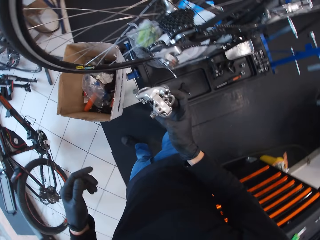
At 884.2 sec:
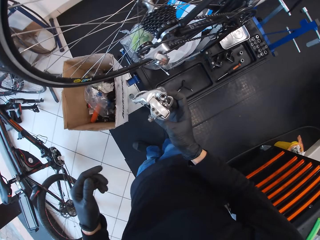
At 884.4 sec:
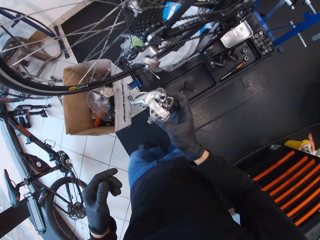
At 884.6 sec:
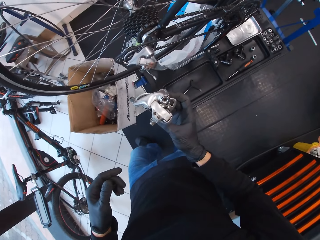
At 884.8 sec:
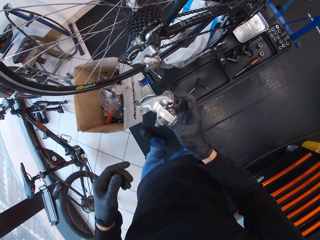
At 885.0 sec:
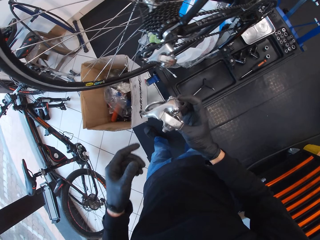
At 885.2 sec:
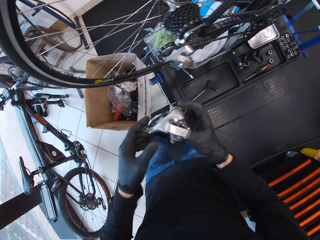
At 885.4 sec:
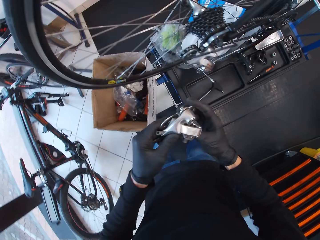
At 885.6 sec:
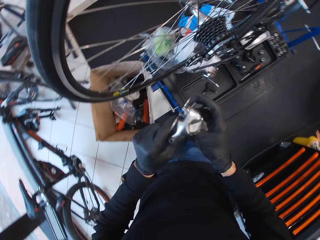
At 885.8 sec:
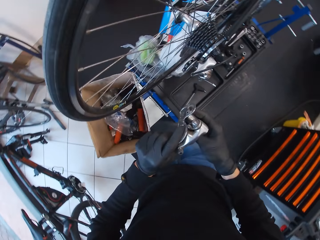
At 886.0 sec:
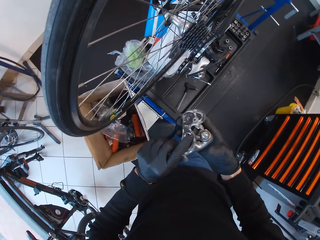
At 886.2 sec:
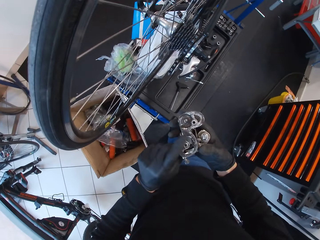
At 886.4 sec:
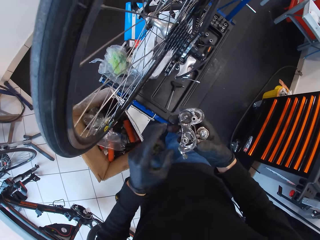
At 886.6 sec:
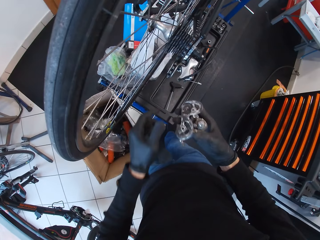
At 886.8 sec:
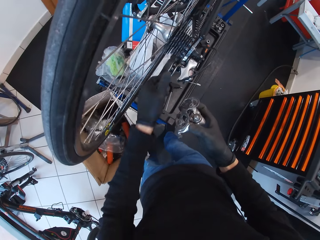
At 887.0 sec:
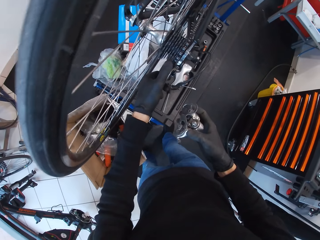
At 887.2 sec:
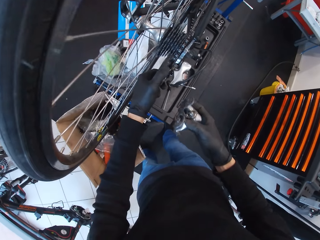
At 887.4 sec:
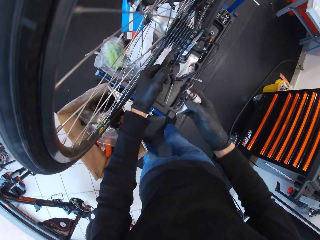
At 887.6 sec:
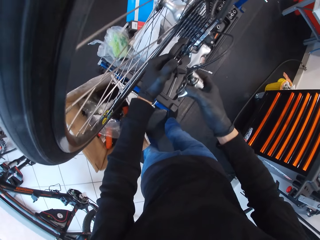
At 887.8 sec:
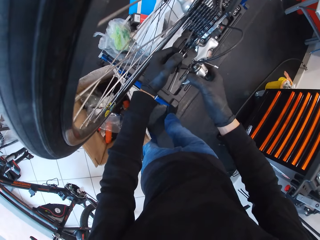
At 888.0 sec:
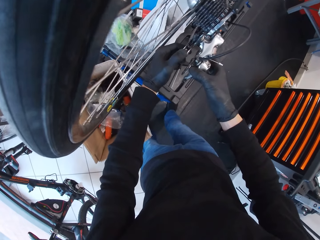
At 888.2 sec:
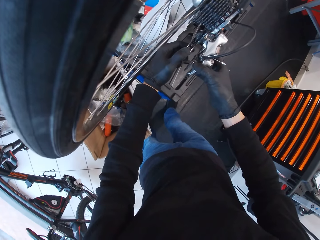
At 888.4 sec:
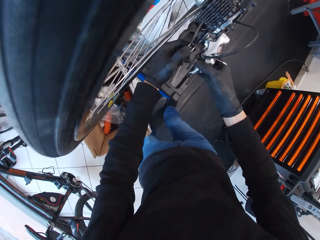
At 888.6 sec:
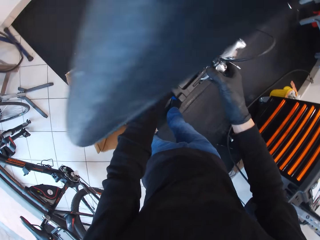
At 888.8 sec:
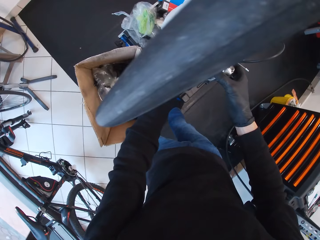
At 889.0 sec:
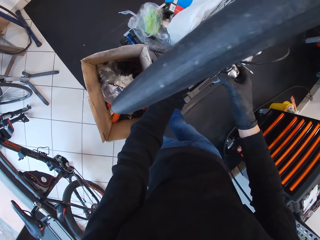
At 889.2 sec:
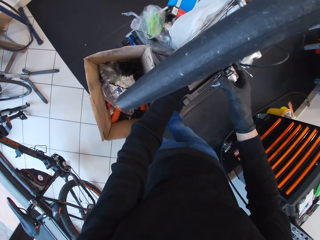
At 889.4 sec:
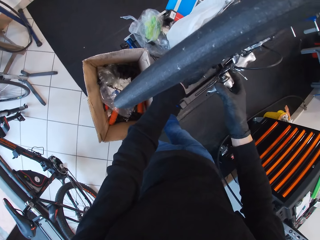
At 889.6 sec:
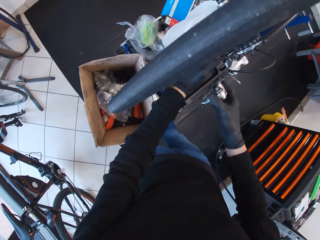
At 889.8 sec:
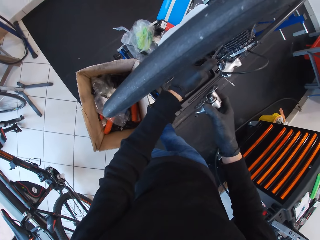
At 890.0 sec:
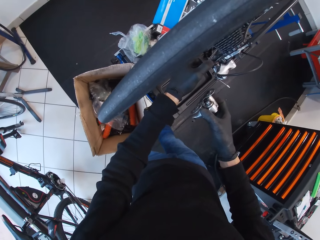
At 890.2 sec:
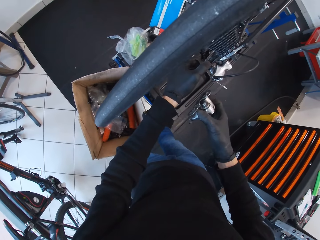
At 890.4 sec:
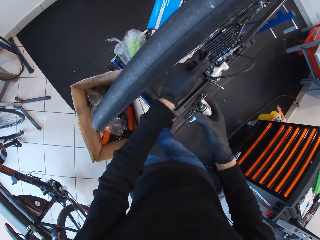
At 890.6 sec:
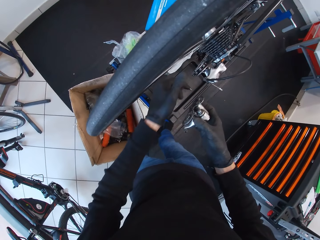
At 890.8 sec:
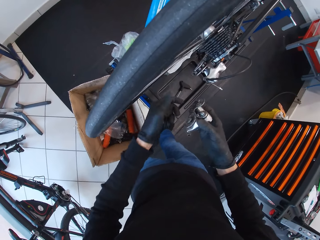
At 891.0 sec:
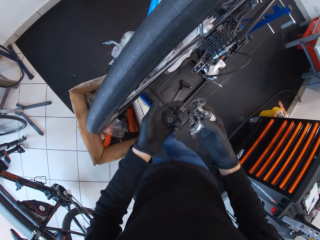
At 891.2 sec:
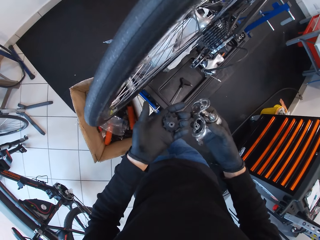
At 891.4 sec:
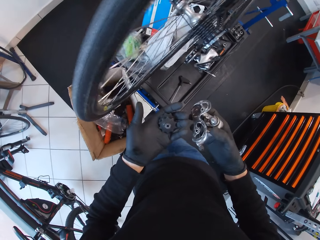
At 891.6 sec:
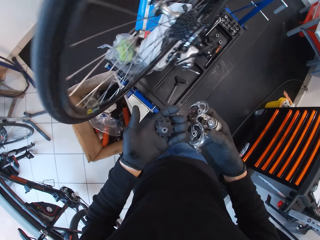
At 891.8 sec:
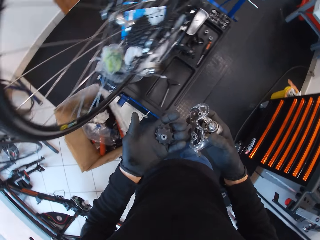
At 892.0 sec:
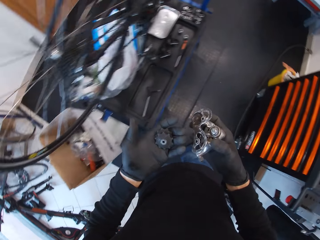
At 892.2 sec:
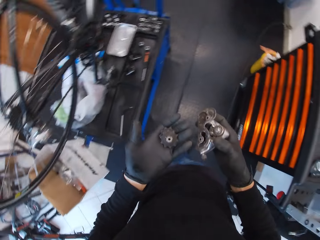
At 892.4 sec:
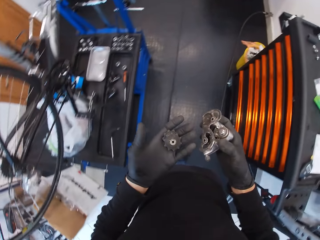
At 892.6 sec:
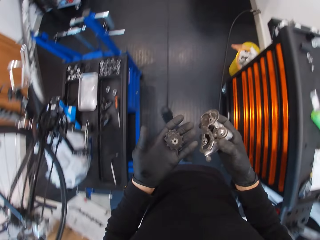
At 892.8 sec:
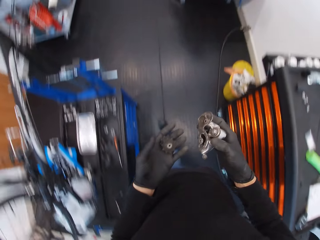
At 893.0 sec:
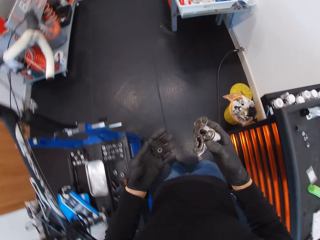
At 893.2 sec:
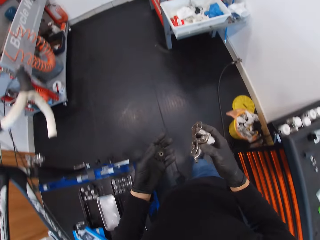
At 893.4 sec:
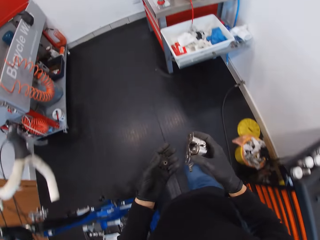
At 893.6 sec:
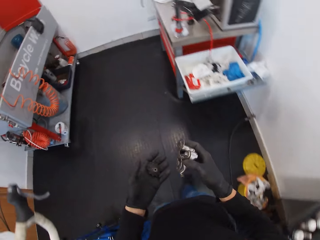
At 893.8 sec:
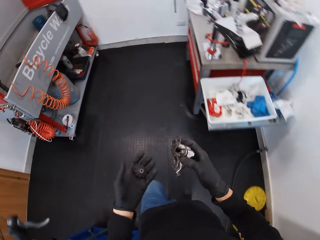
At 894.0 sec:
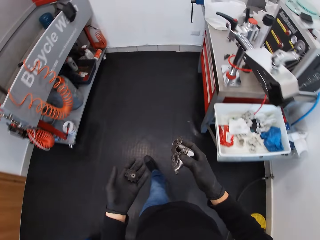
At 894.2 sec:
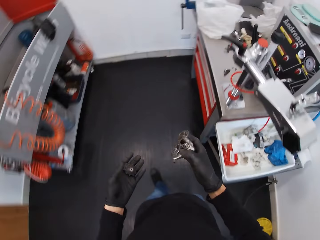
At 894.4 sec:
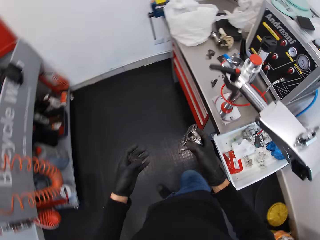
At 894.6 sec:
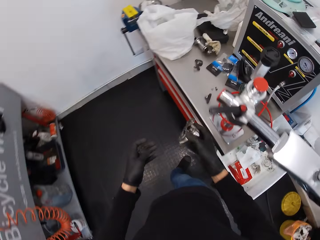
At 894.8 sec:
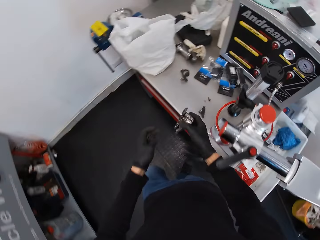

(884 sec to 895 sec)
The camera wearer looks at the derailleur hanger and walks in the room. They touch on the bike rear derailleur. They connect the rear derailleur to the bicycle. They hold the chain. They look at the discs. They move the rear derailleur. They walk away from the bicycle.

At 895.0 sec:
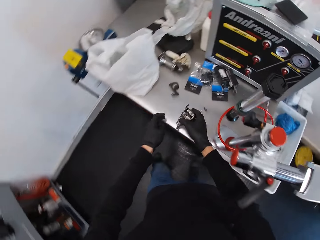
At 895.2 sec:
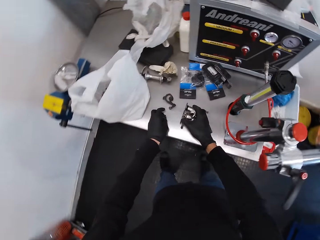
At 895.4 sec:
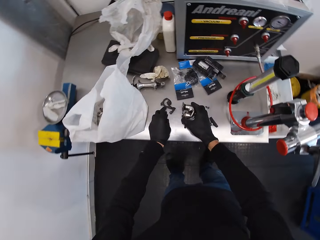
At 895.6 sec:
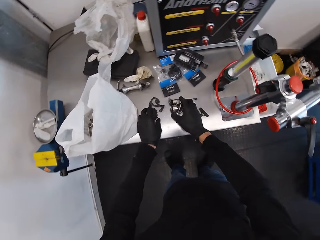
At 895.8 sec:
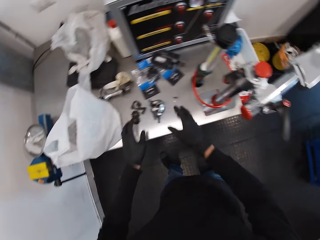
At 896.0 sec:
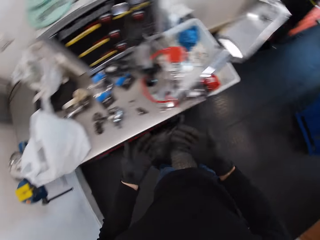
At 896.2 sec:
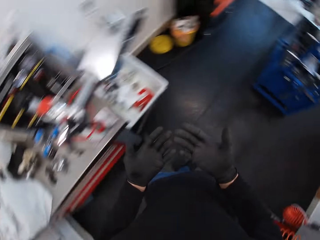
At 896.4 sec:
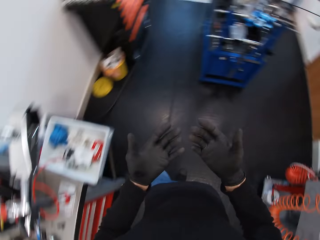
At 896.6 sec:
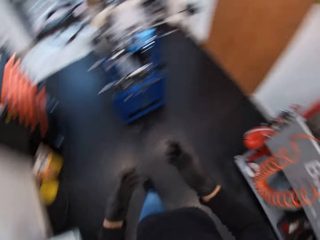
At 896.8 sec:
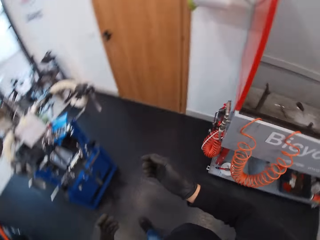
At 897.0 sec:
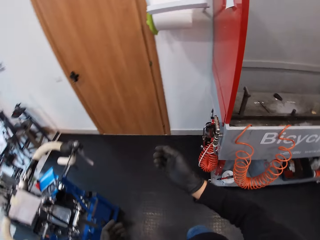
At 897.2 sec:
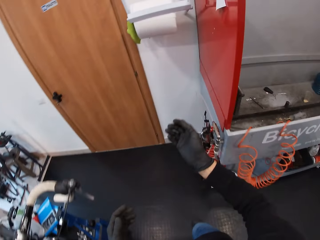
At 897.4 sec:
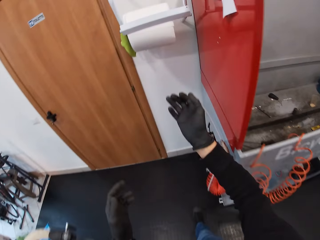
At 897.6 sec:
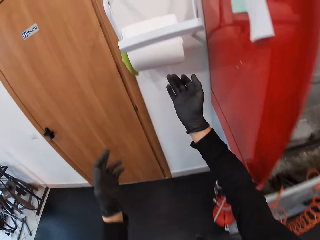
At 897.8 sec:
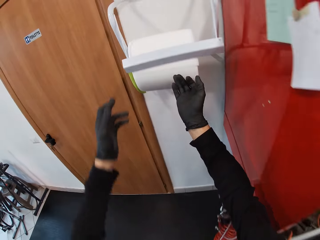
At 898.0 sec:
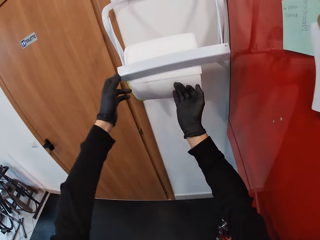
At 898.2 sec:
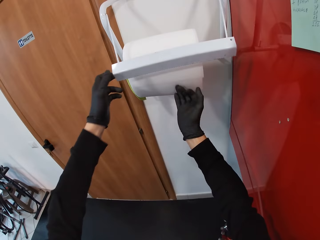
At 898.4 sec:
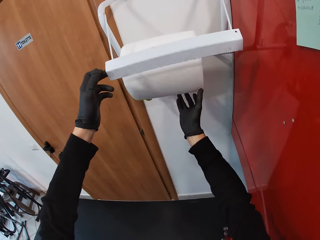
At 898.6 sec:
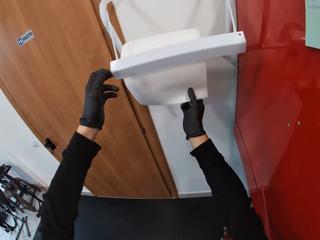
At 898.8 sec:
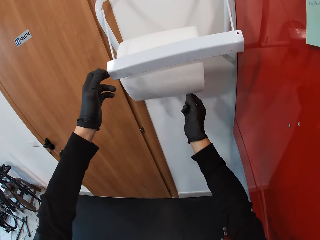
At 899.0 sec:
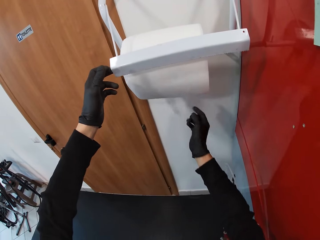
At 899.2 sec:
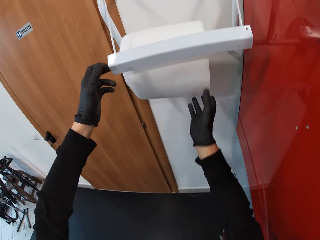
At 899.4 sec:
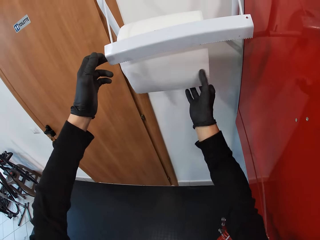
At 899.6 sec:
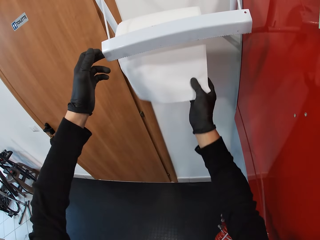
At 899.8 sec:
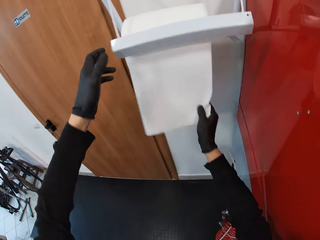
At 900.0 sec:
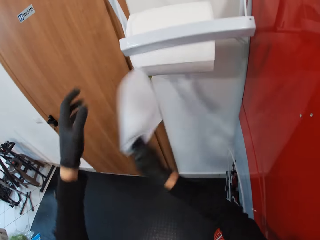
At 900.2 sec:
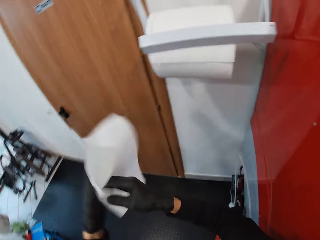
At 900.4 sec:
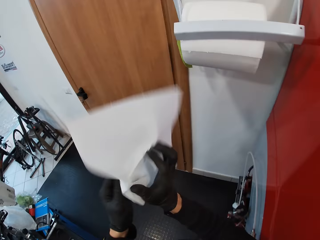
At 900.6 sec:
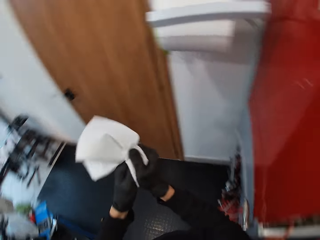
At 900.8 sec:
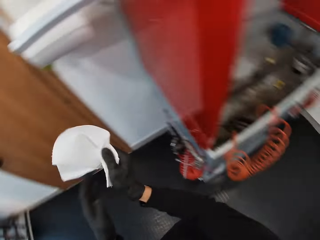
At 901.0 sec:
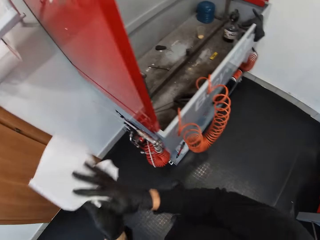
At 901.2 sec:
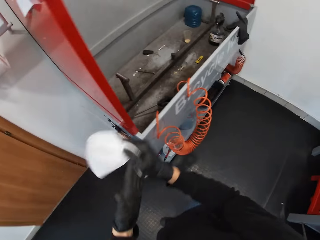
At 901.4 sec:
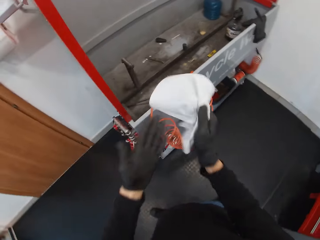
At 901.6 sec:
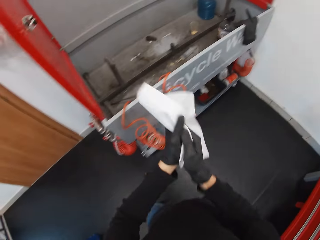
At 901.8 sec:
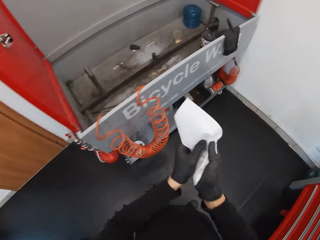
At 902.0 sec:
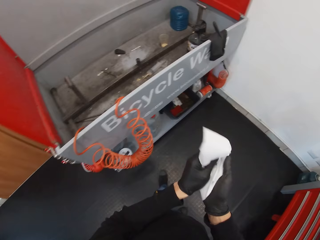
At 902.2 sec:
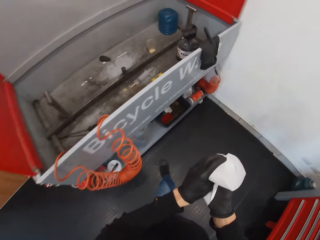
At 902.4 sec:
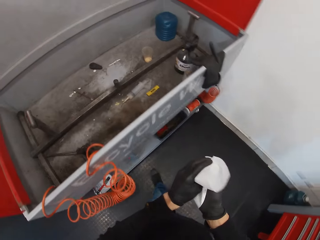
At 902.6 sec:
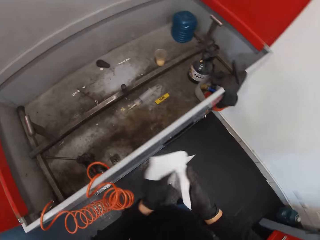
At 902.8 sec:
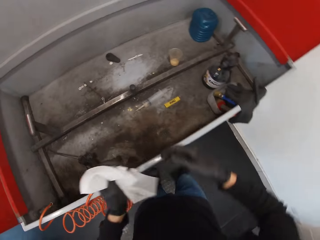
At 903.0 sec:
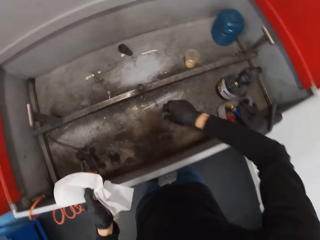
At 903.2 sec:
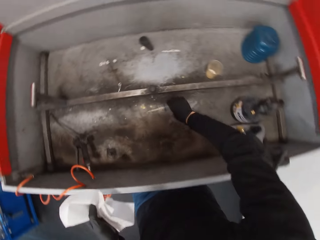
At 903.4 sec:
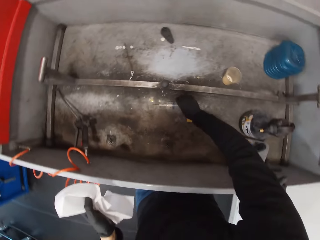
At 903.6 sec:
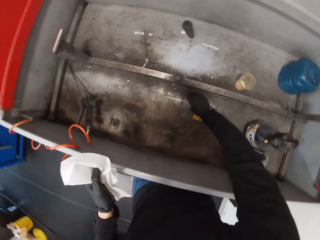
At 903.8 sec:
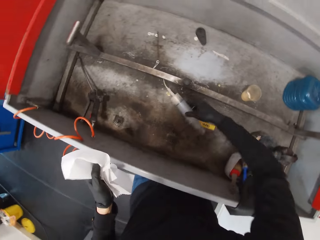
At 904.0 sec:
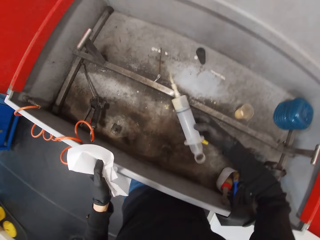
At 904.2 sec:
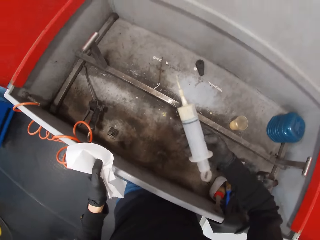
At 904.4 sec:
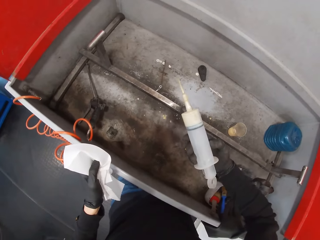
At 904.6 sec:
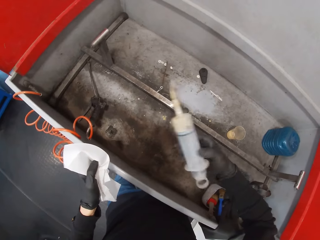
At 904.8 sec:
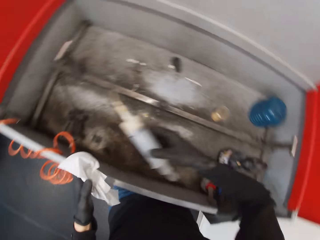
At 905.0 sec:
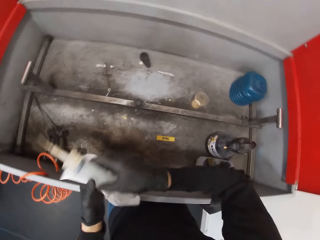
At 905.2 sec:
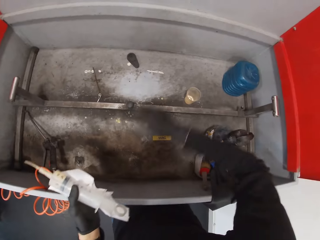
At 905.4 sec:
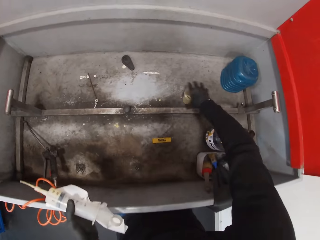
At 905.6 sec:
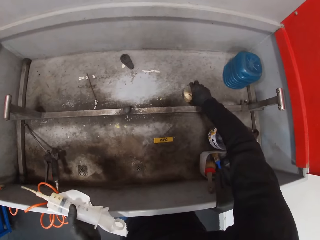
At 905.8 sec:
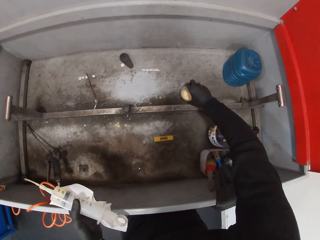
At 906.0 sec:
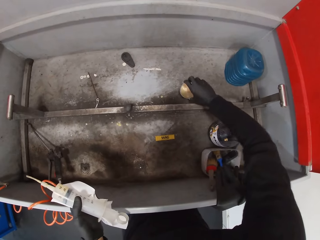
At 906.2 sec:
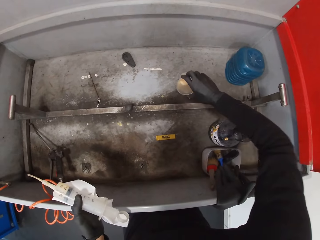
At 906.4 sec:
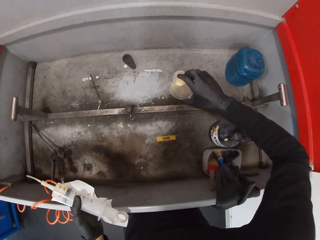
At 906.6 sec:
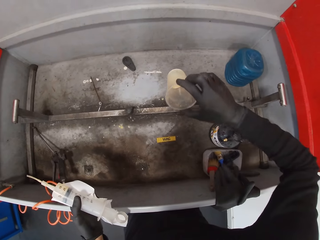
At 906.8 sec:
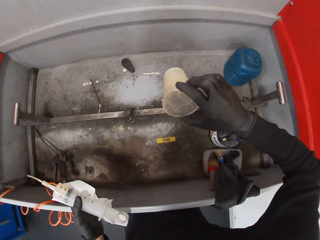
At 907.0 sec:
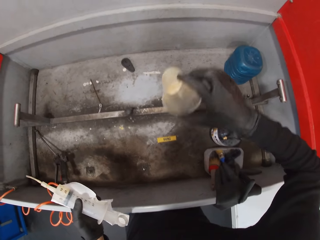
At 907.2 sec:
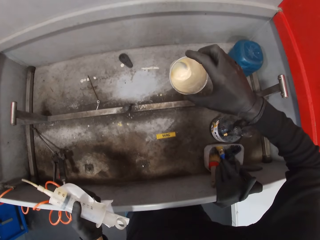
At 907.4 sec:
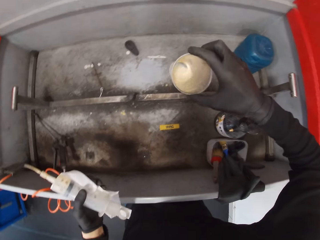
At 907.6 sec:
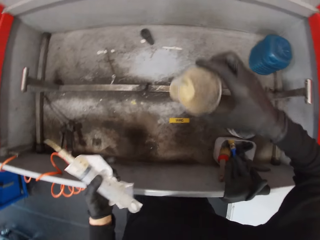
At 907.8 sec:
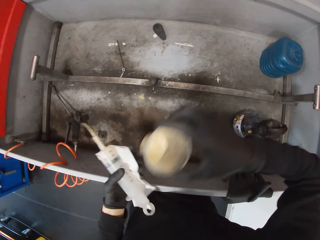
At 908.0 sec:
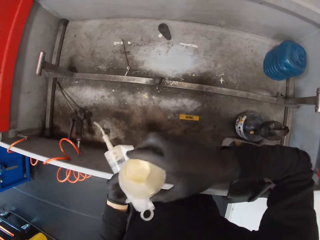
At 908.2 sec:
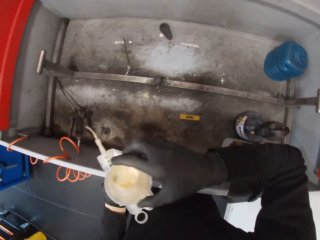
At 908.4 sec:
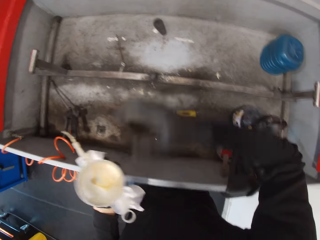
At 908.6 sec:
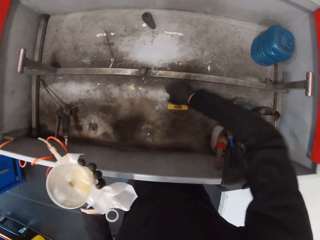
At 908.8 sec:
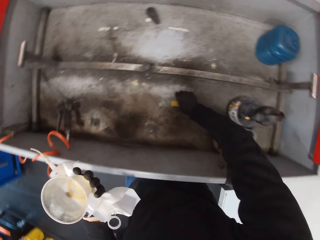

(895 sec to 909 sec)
The camera wearer walks in the room. He puts down the discs. He puts down the rear derailleur. He looks at his hands. He walks away from the table. He turns around. He pulls the soft paper, tears the soft paper. He wipes his hands on the soft paper. He picks up the extractor. He holds the extractor with the other hand. He lifts the cup. He looks inside the cup.
